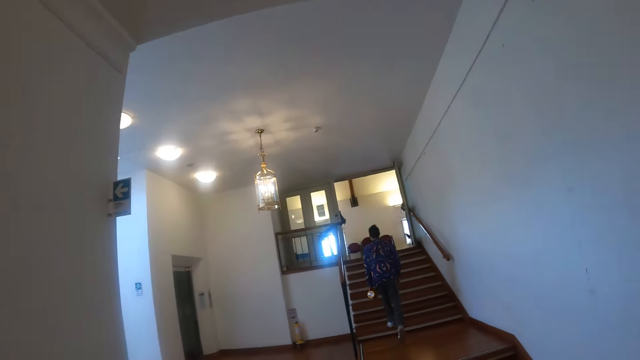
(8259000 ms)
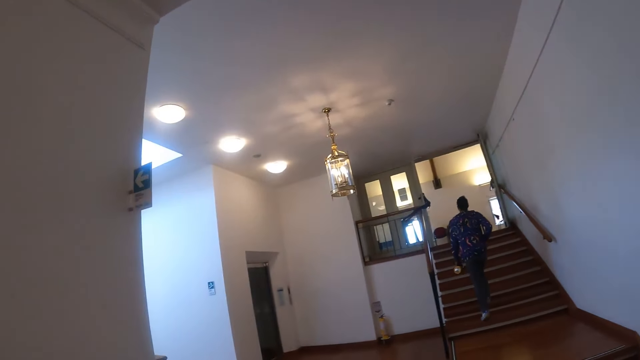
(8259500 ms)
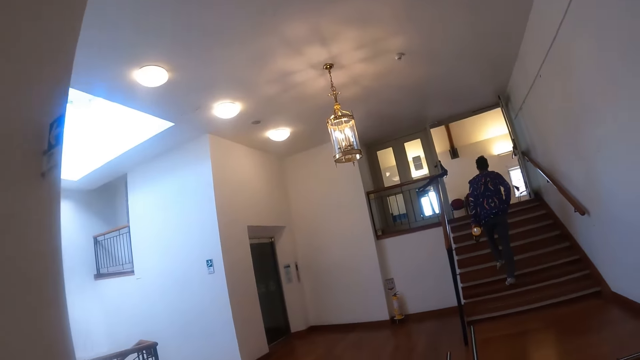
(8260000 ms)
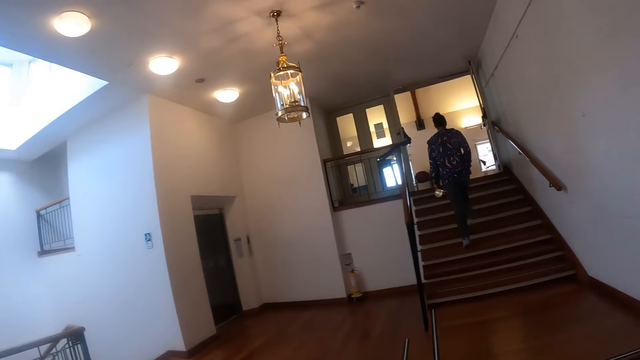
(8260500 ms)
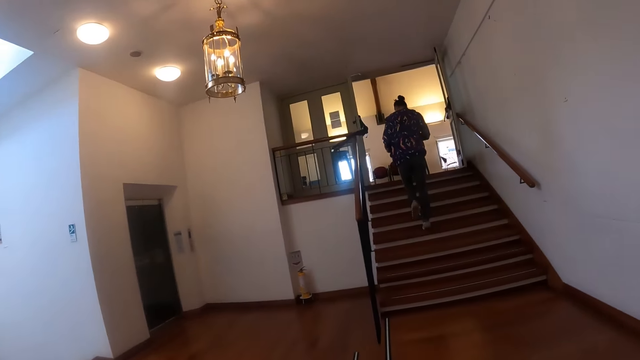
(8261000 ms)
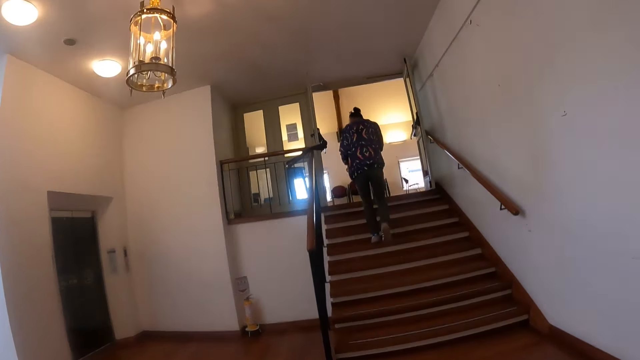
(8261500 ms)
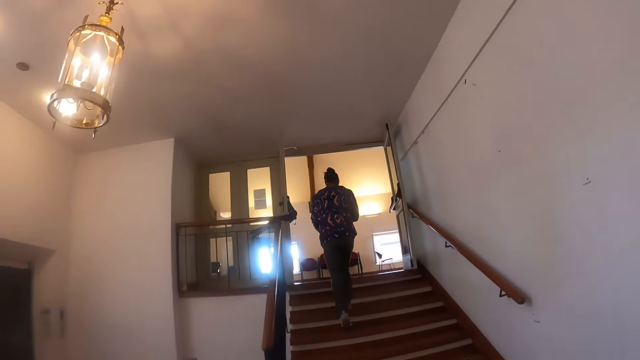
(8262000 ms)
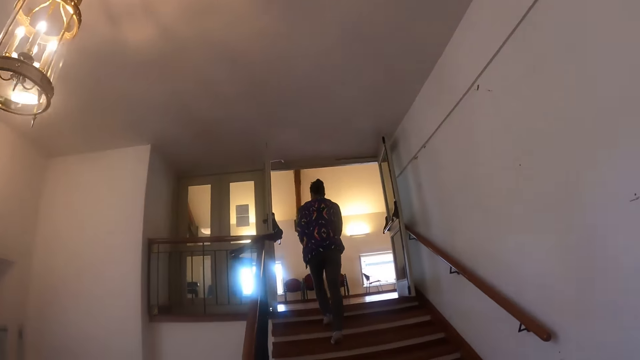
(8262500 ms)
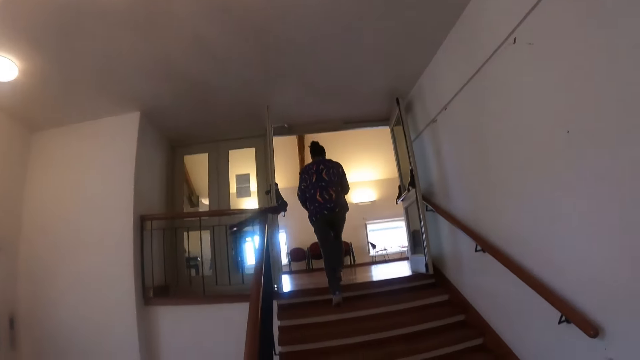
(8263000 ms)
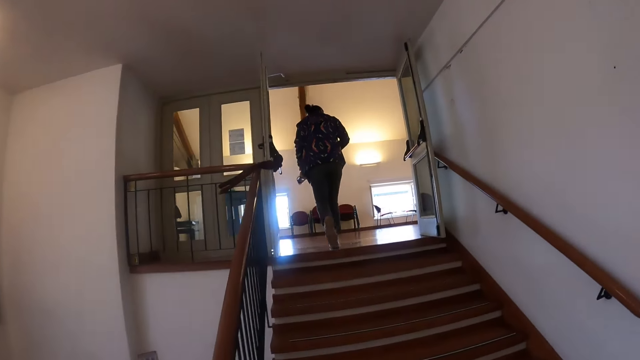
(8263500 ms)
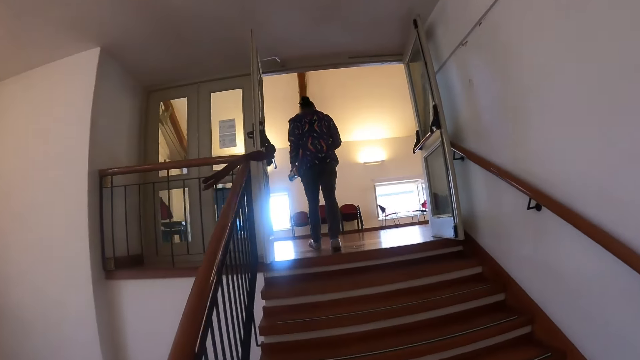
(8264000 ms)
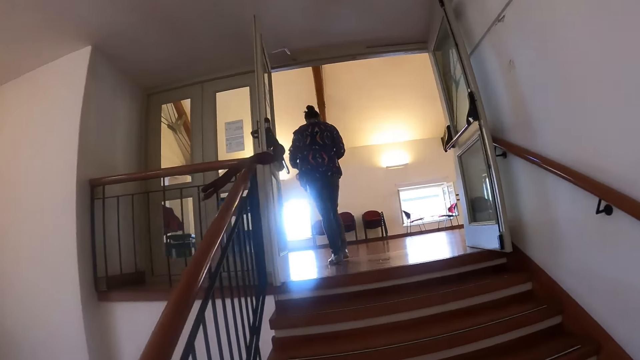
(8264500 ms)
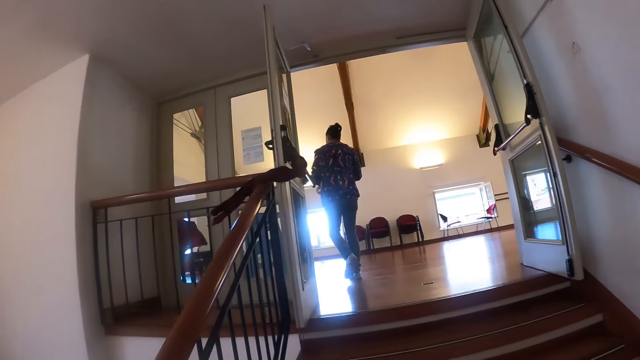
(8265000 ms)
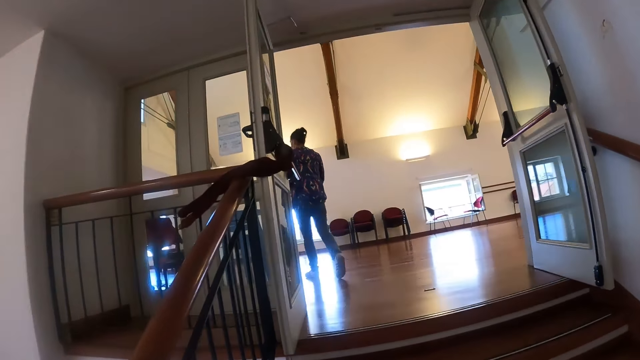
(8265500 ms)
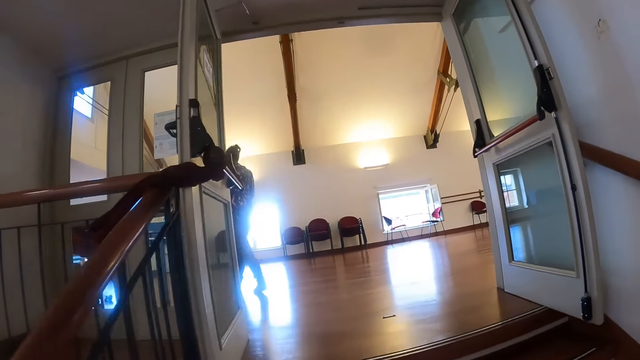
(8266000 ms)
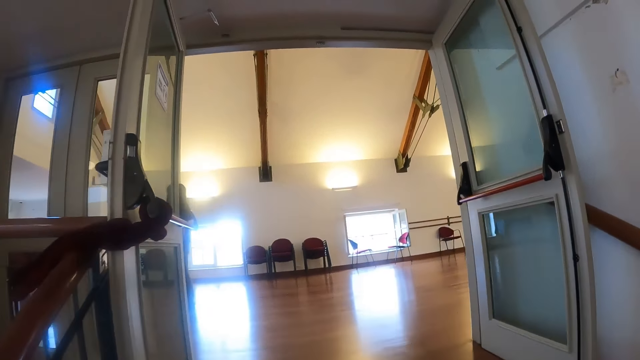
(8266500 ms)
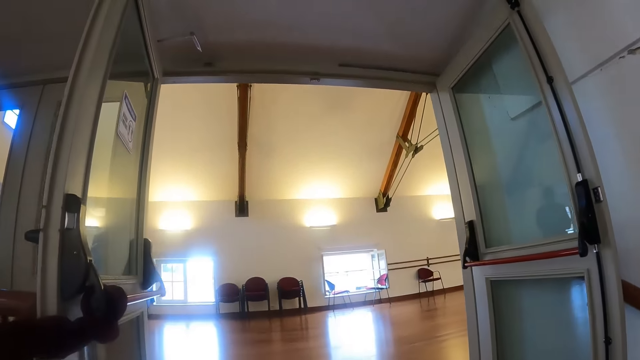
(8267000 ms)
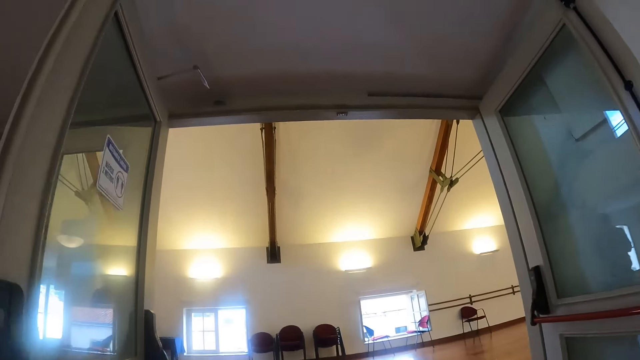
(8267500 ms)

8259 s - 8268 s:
The camera wearer climbs the staircase.

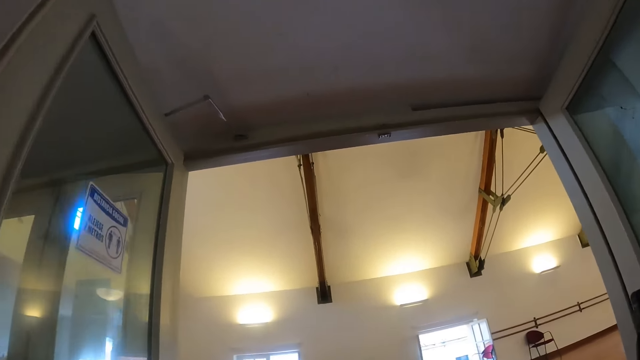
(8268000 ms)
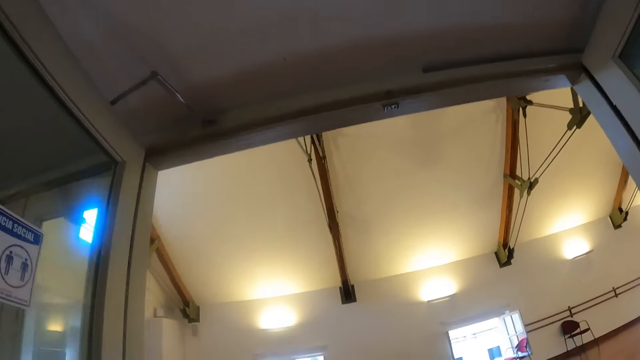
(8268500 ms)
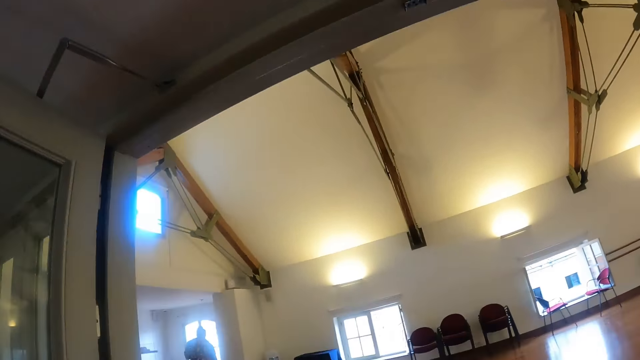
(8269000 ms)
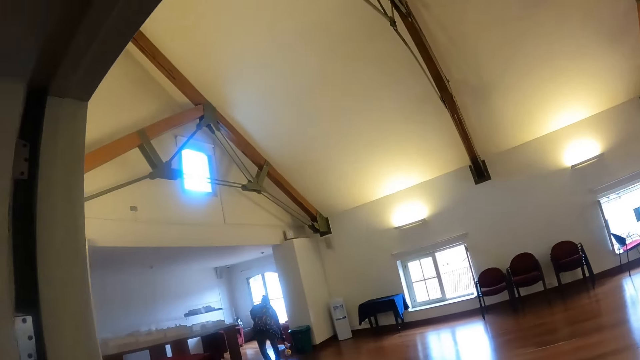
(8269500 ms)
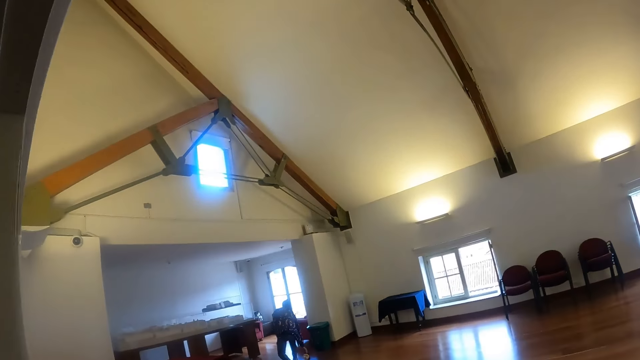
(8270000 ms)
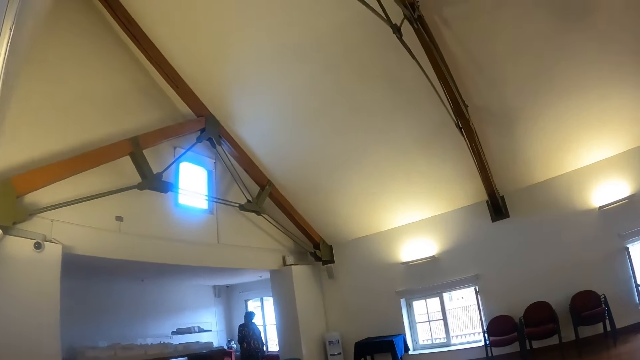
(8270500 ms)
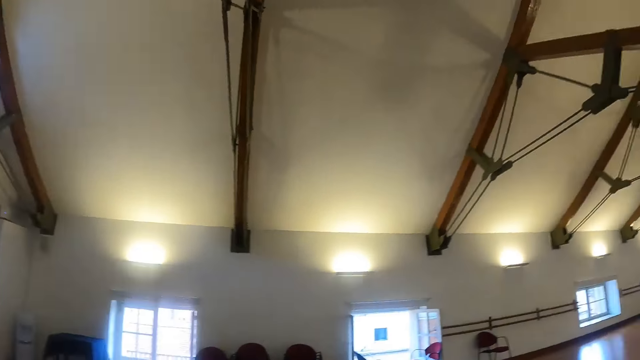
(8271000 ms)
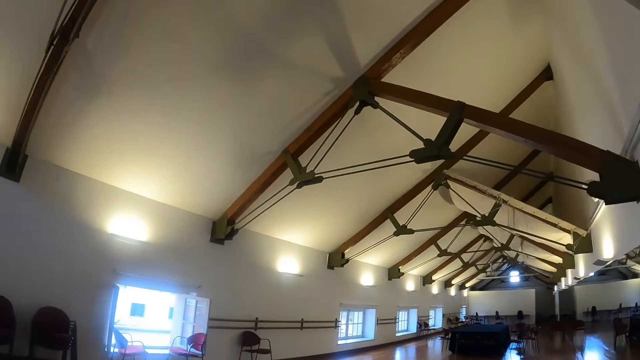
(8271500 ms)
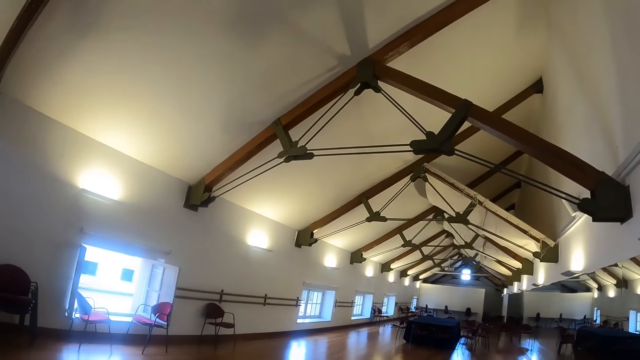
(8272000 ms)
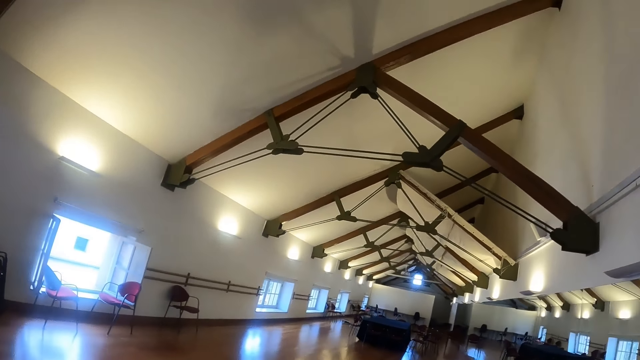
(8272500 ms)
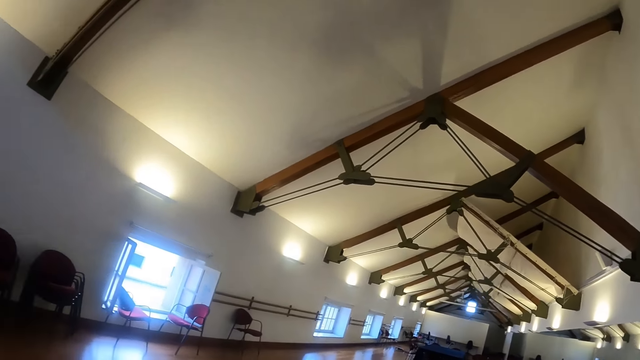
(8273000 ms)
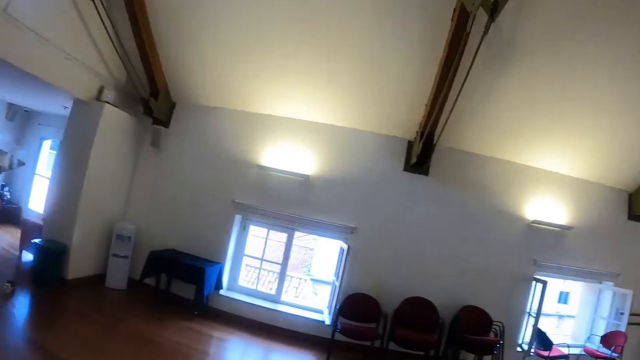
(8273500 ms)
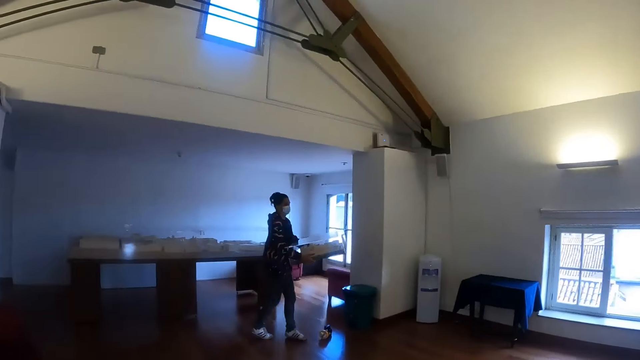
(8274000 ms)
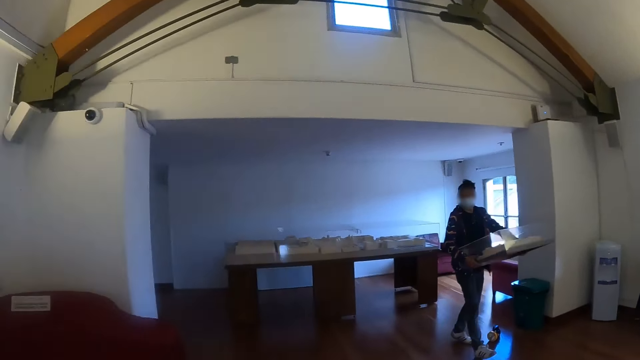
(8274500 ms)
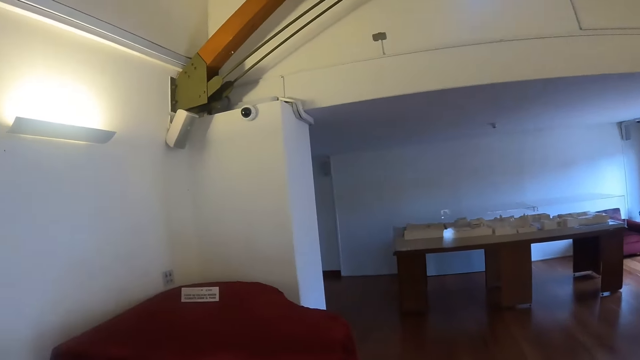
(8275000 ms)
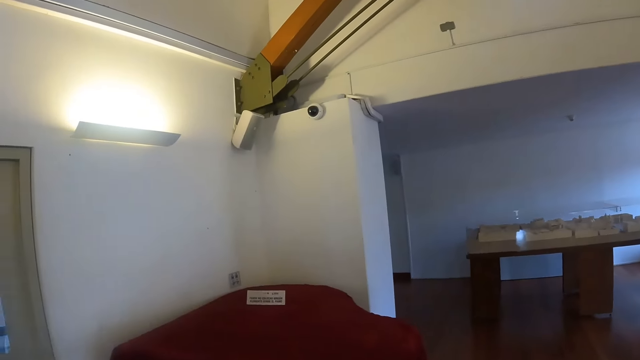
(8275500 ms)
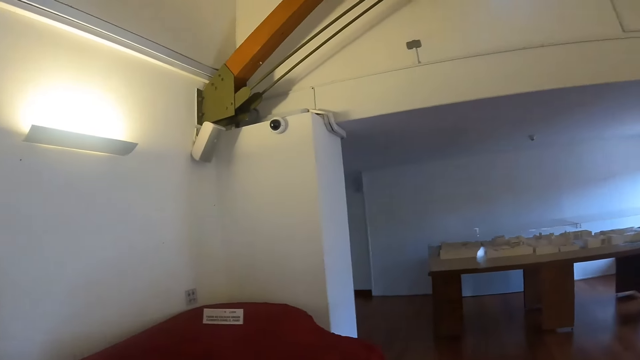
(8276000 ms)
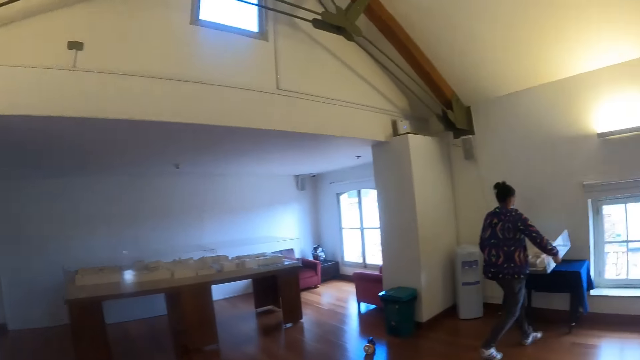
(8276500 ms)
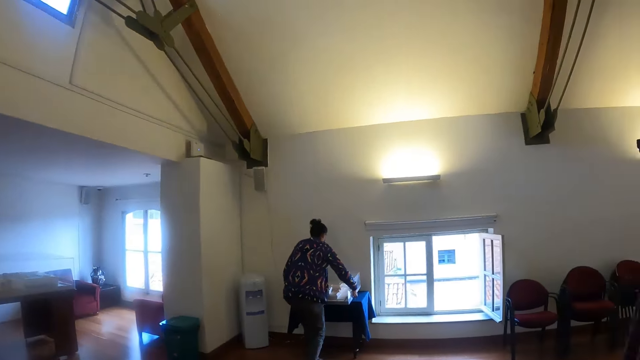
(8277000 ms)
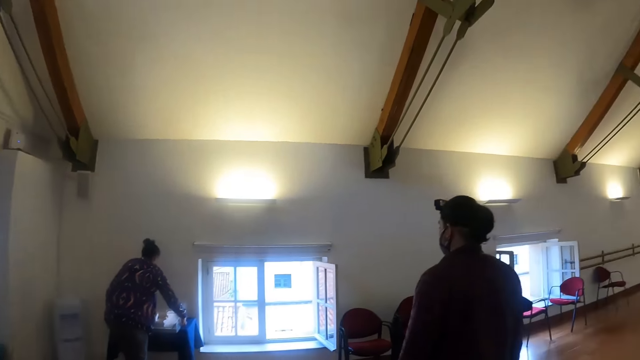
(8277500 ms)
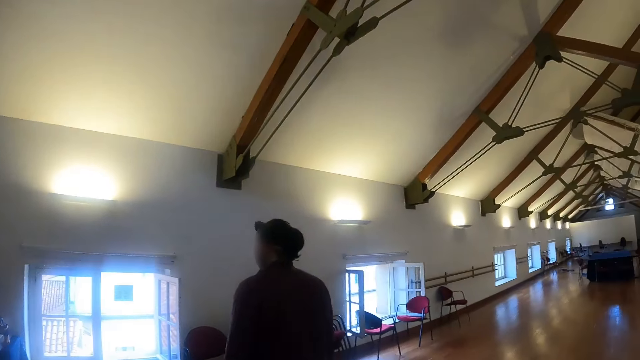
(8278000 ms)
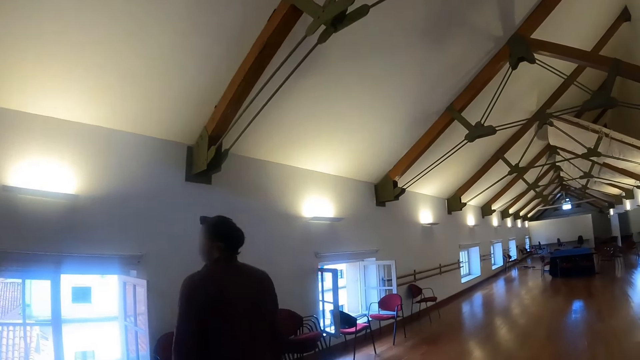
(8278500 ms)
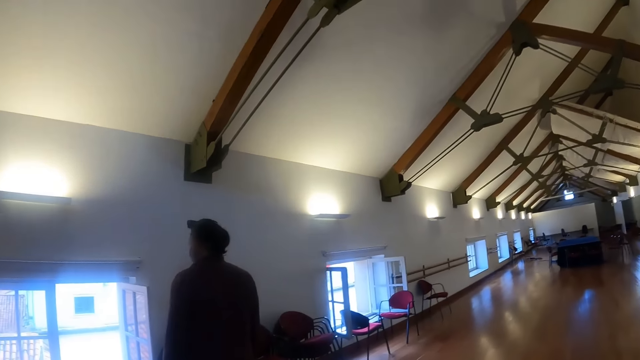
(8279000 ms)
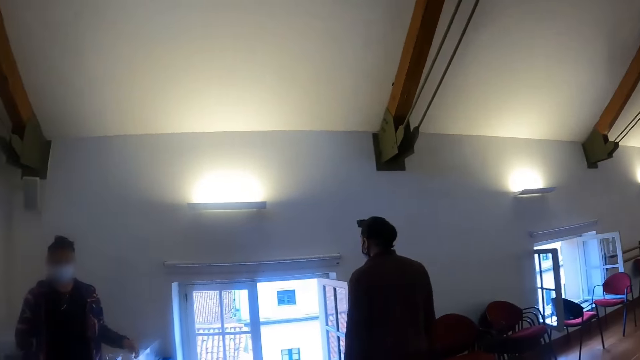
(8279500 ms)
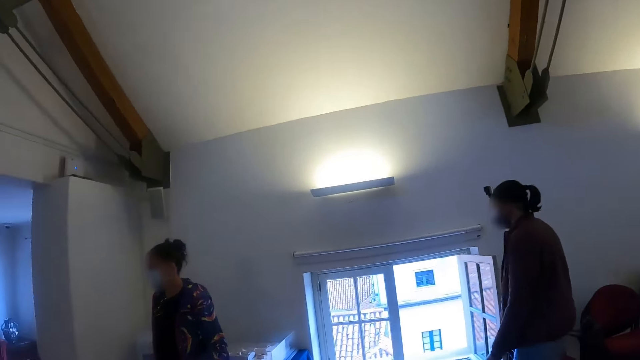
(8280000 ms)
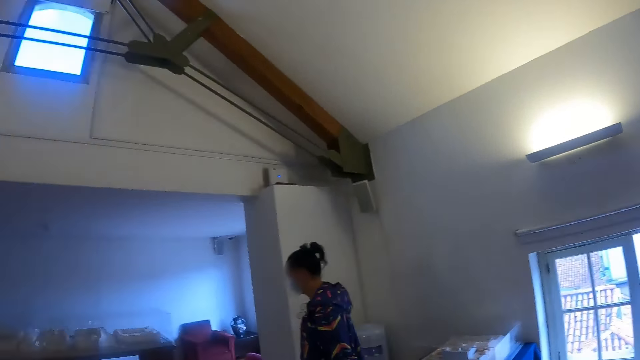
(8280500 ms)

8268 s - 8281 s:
The camera wearer enters a hall. They look around the hall.
